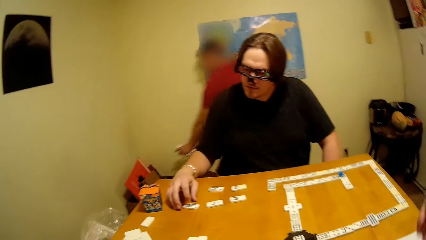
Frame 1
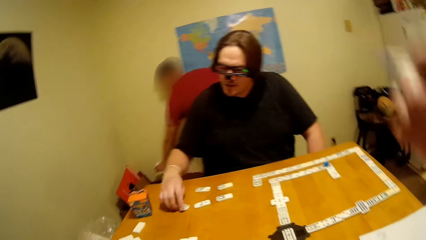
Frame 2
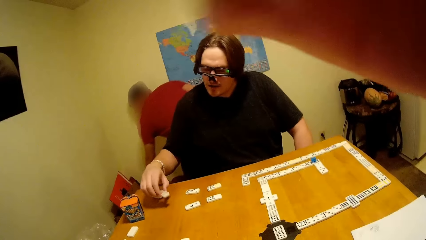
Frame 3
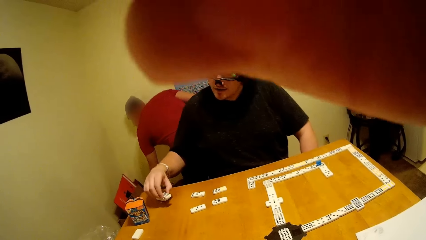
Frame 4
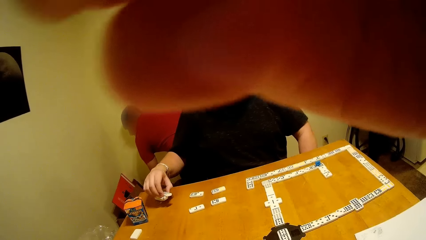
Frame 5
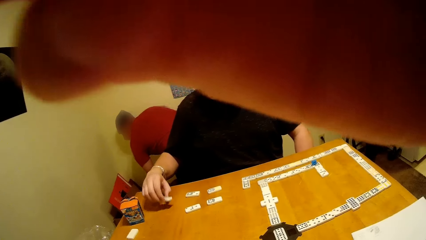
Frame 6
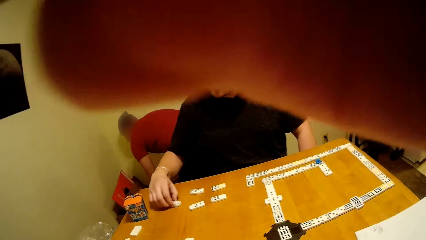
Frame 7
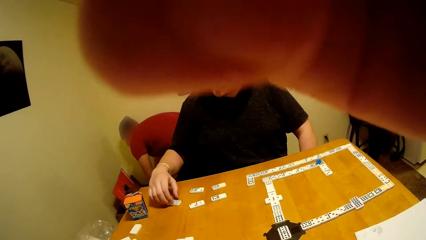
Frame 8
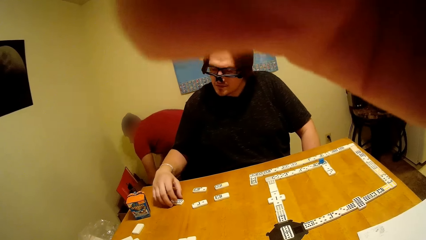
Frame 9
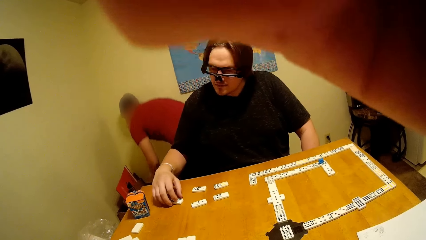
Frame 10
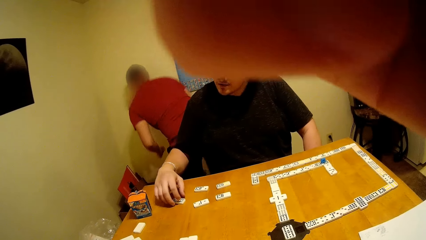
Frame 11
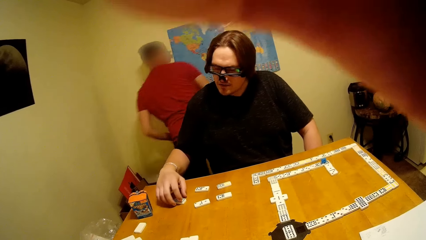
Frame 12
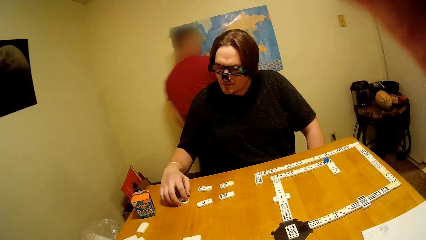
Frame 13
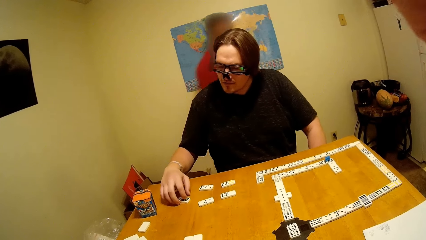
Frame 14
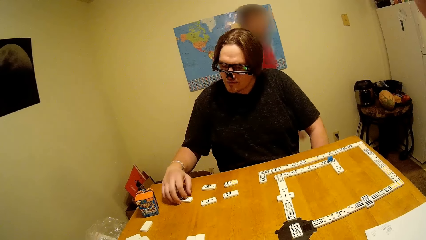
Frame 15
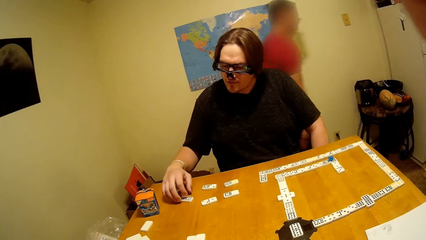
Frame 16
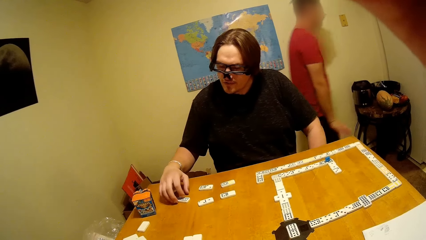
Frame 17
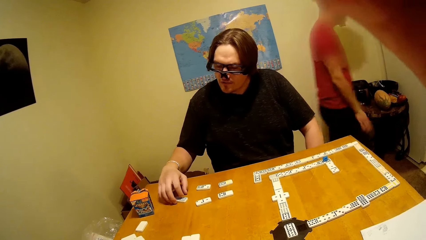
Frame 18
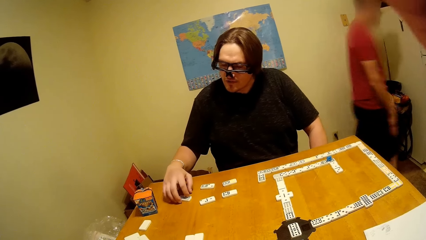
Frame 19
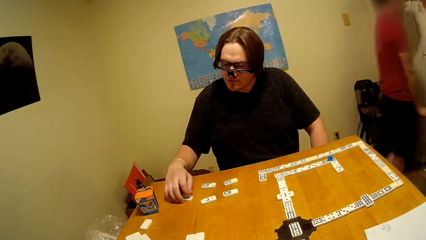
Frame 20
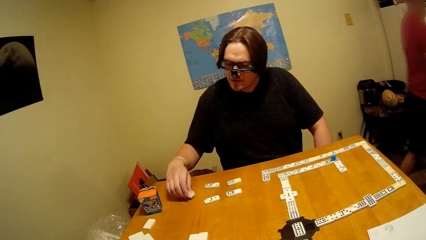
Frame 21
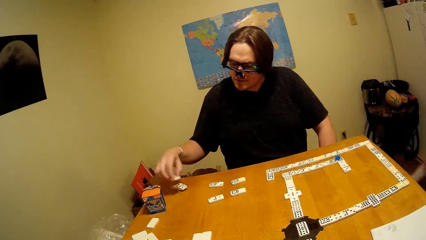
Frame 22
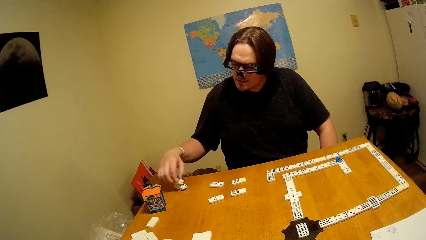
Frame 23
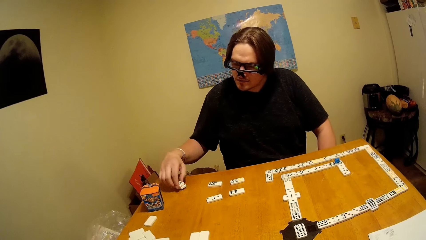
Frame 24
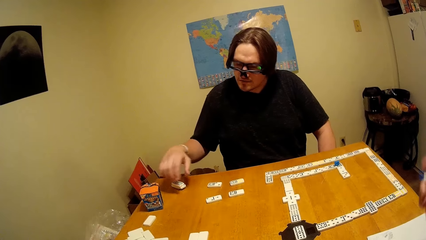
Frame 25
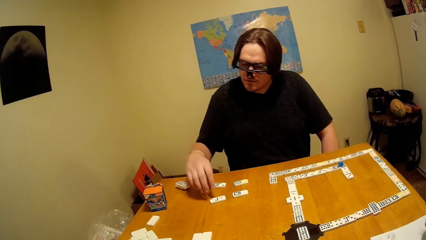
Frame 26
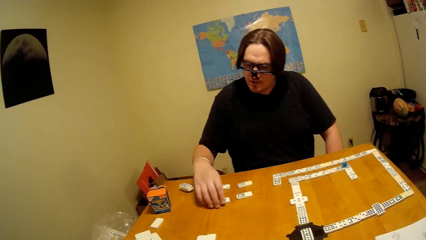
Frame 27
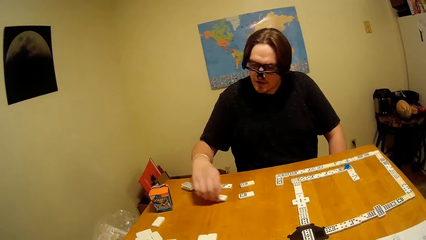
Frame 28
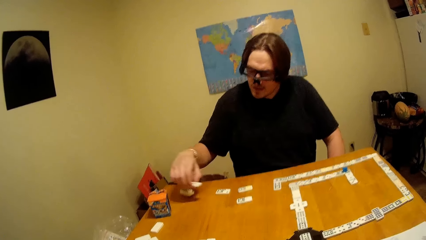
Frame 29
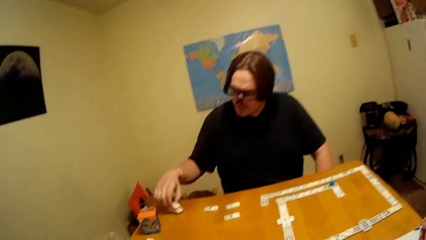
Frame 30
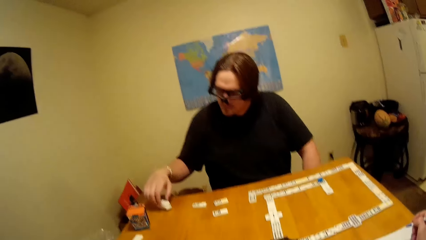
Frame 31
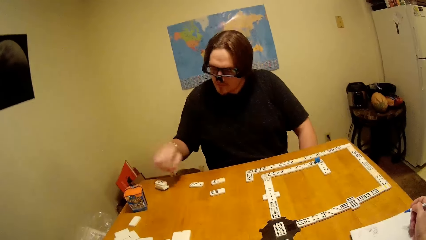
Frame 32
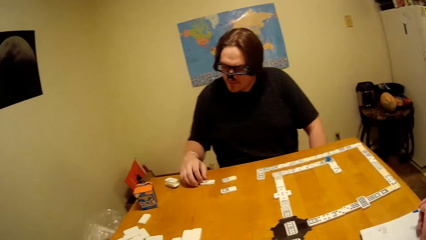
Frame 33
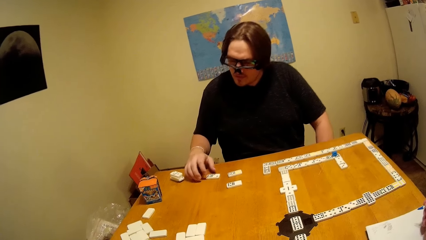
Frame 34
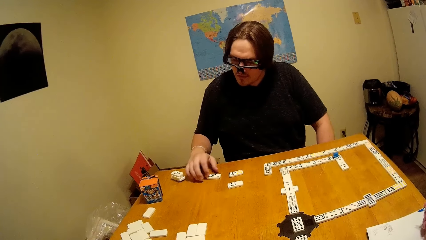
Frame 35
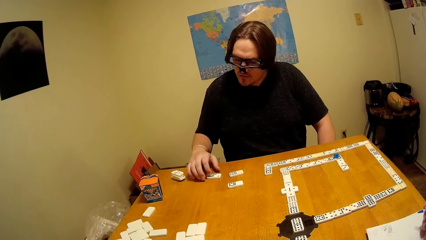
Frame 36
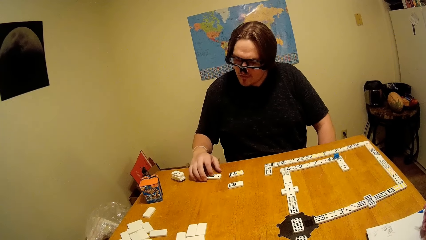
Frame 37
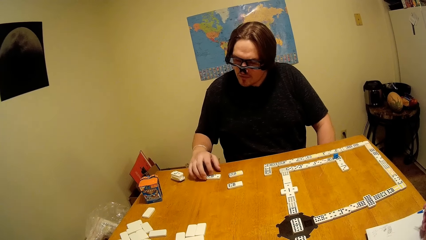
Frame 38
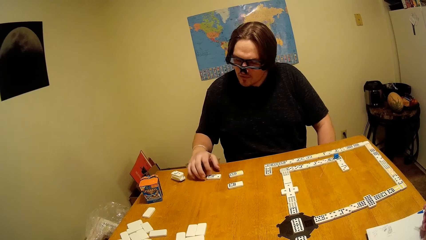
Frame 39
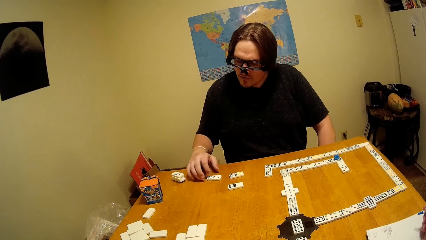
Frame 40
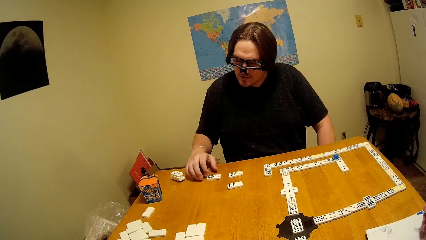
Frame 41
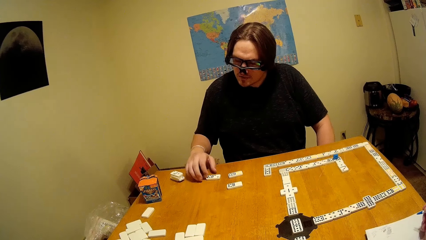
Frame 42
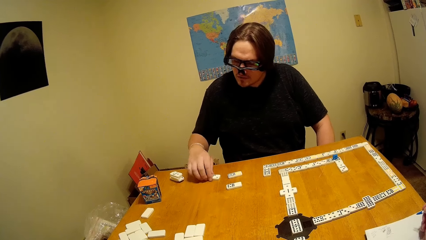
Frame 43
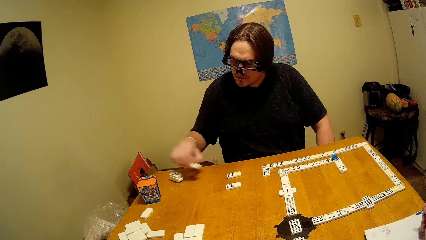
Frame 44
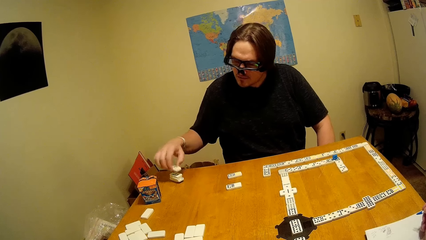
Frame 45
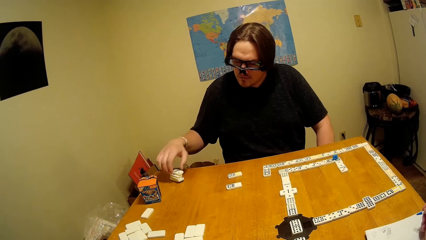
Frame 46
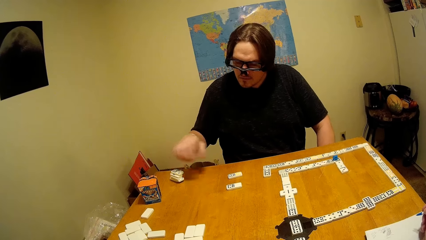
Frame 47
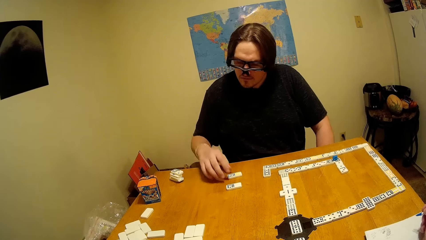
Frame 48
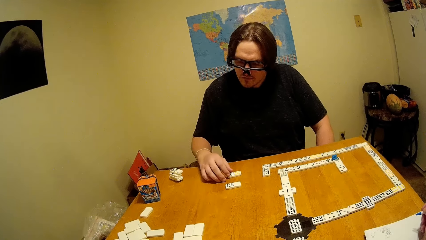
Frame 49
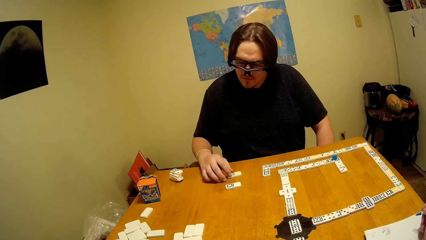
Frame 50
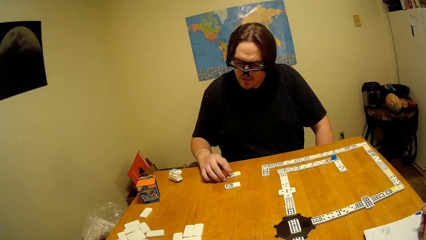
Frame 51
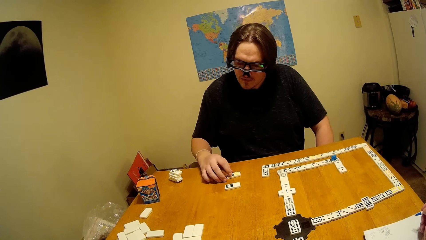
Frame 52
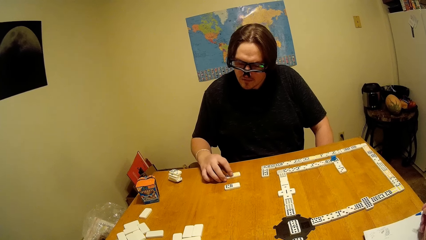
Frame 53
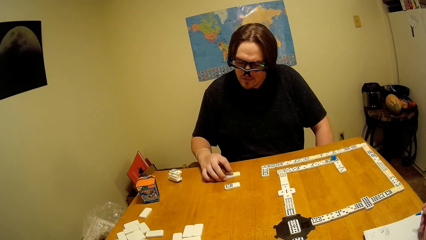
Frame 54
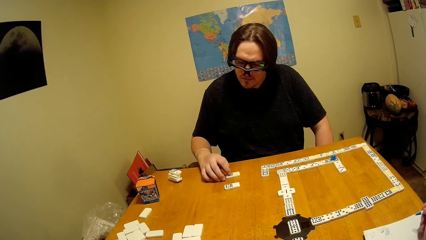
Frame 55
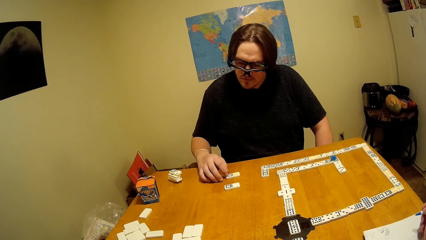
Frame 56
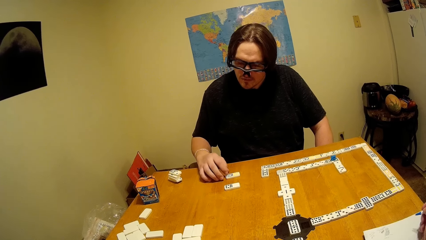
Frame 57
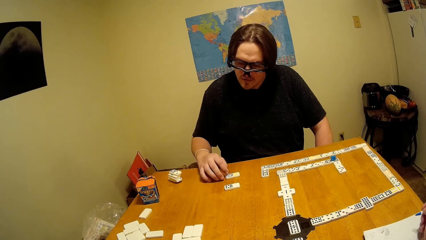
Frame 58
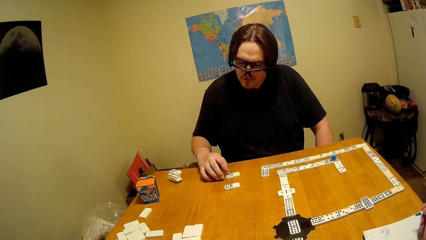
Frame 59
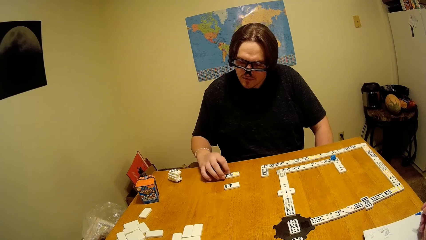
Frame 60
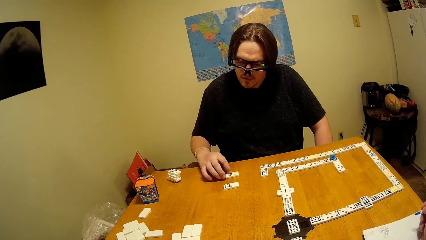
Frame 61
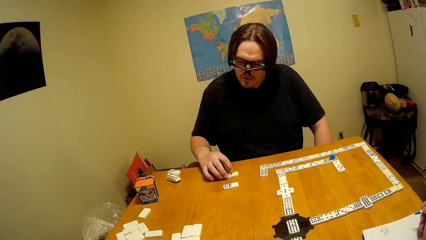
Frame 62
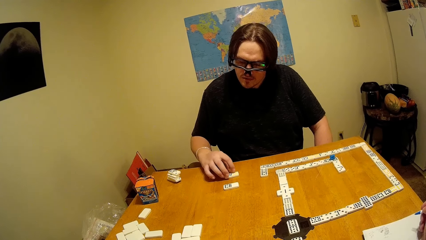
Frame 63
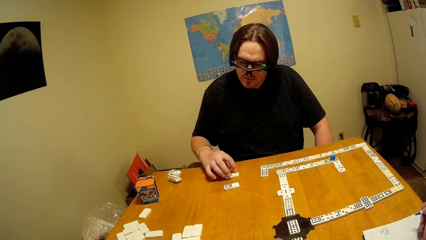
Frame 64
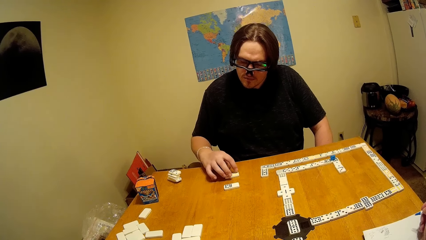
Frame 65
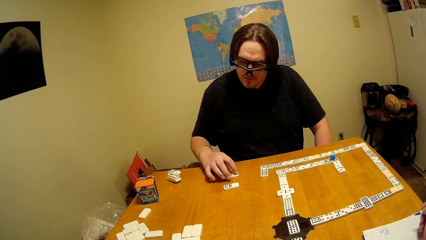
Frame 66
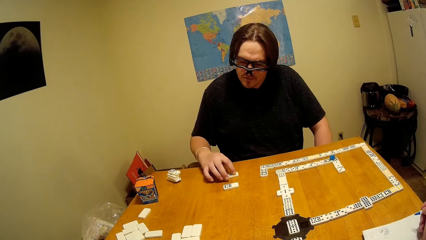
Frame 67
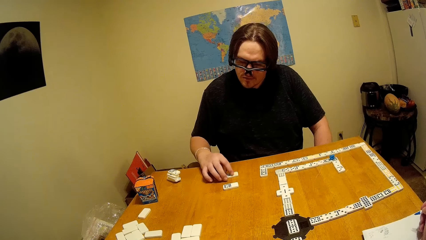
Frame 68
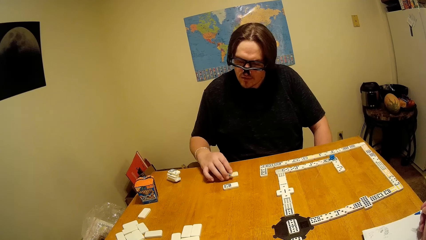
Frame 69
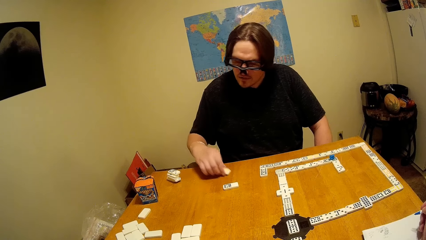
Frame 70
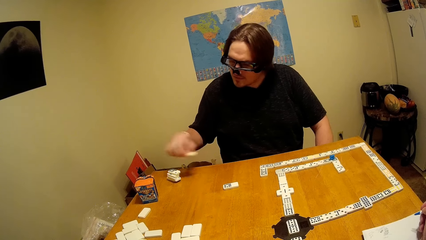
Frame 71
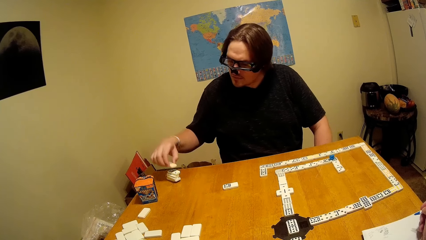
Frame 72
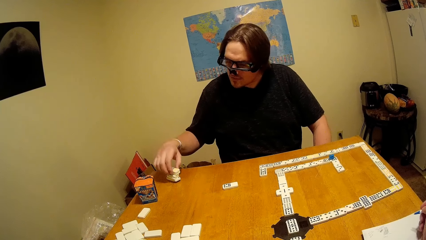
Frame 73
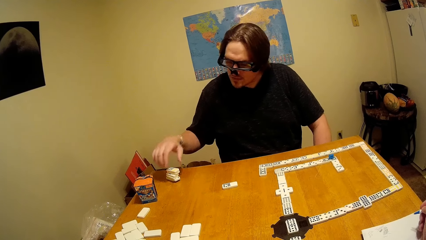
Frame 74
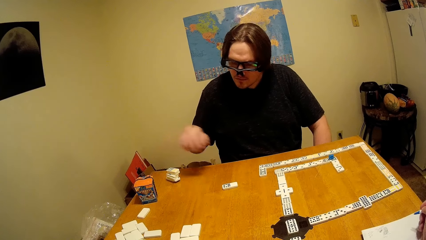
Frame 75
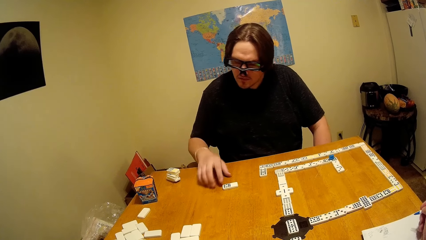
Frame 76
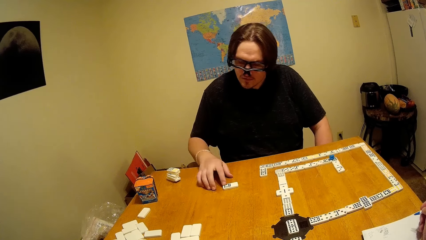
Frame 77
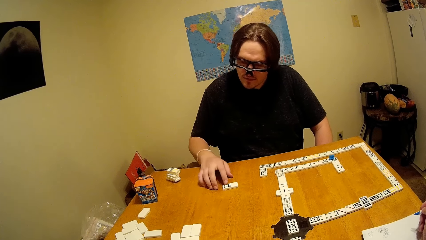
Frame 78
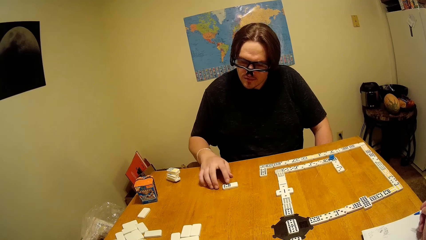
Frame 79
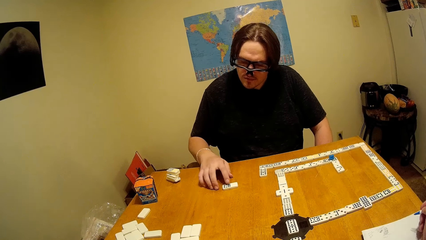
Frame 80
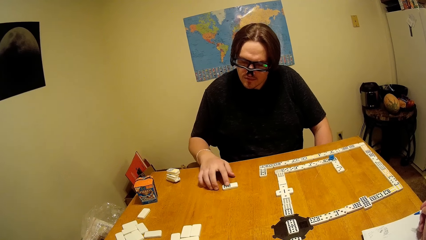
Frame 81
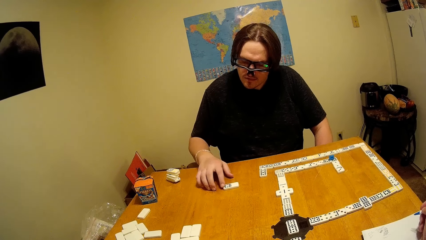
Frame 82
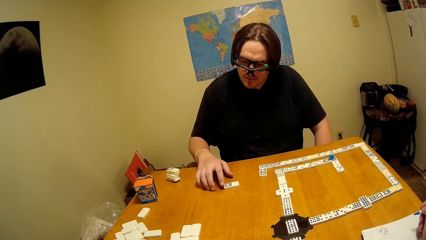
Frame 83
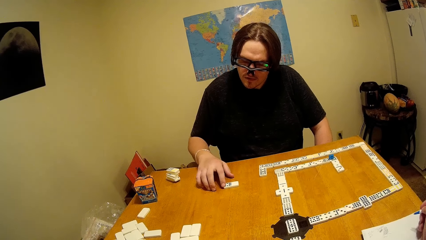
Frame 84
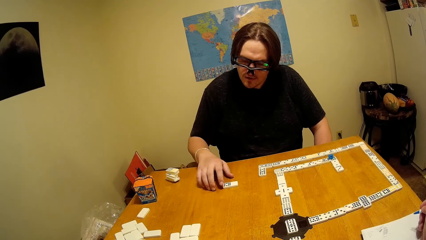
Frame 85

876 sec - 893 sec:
A man enters the room. The camera wearer lifts up the hand. The man puts the dominoes piece down.
